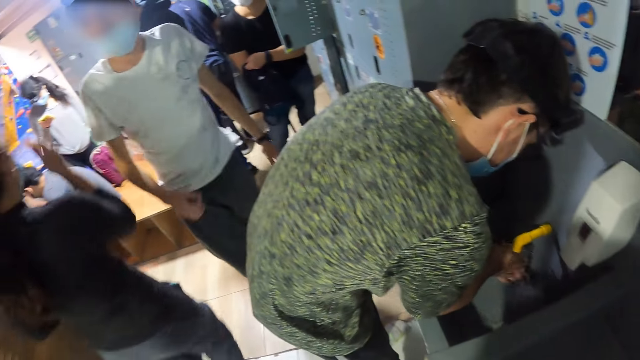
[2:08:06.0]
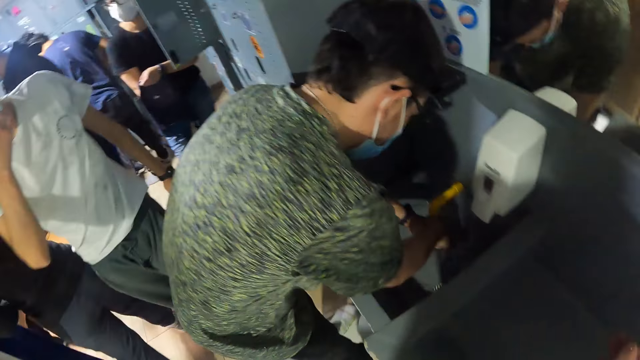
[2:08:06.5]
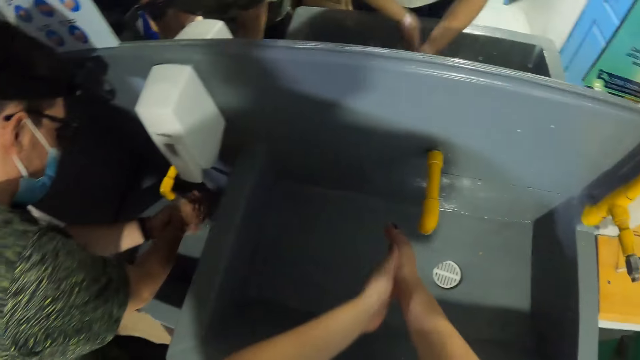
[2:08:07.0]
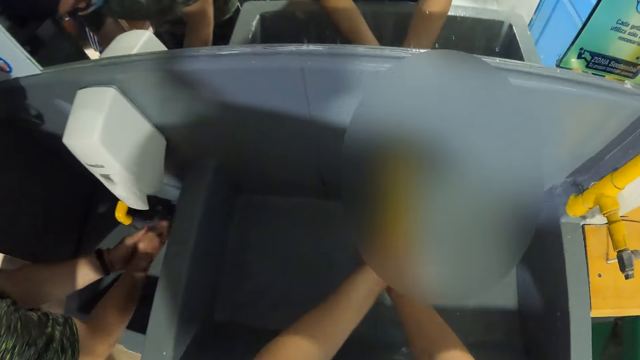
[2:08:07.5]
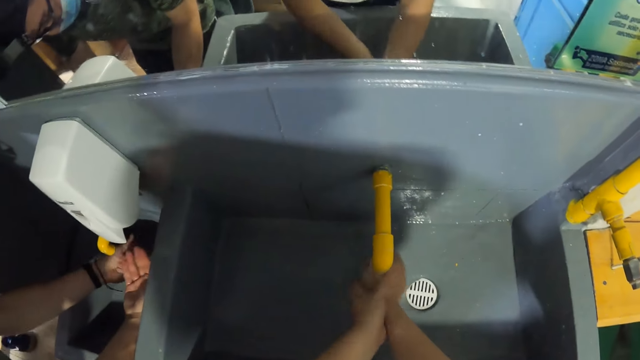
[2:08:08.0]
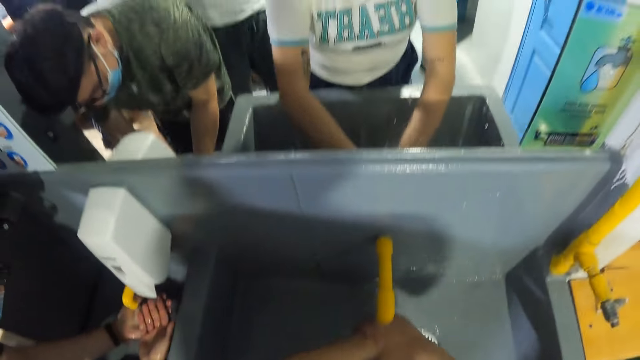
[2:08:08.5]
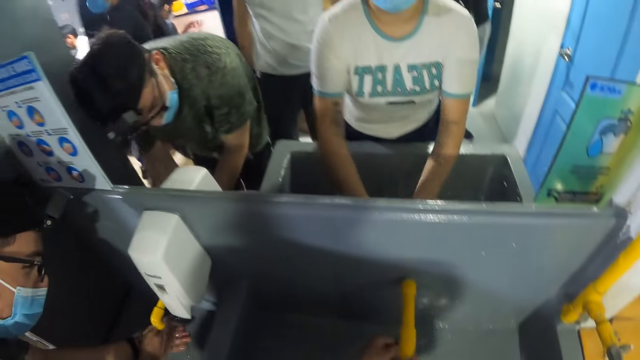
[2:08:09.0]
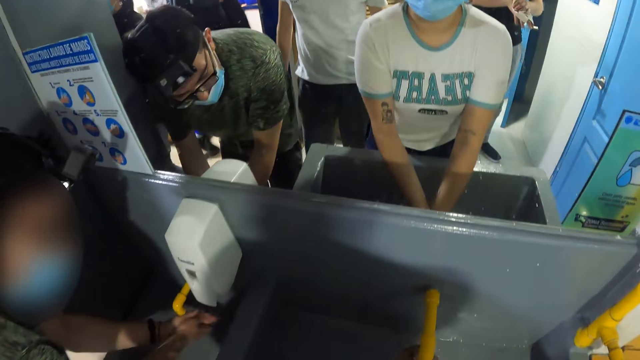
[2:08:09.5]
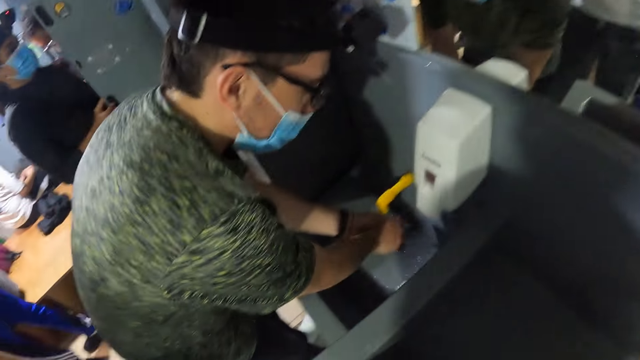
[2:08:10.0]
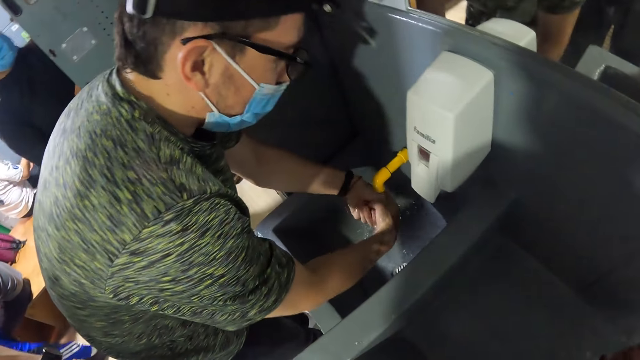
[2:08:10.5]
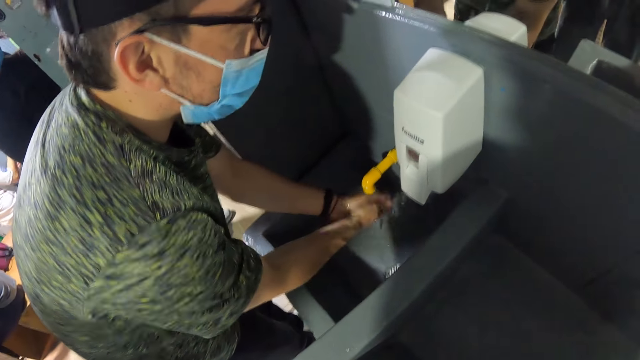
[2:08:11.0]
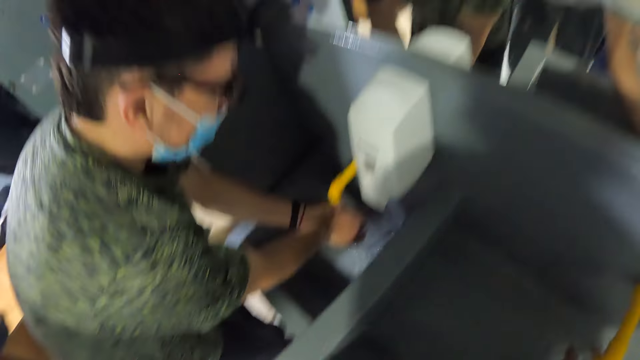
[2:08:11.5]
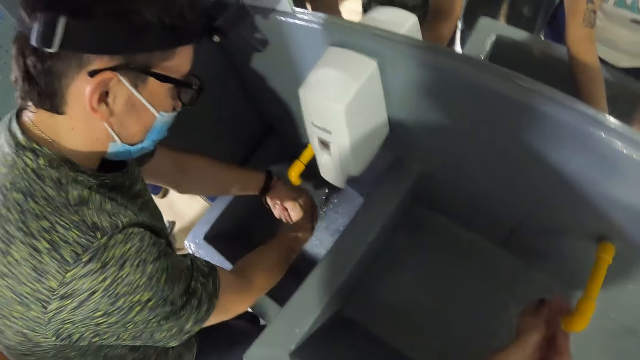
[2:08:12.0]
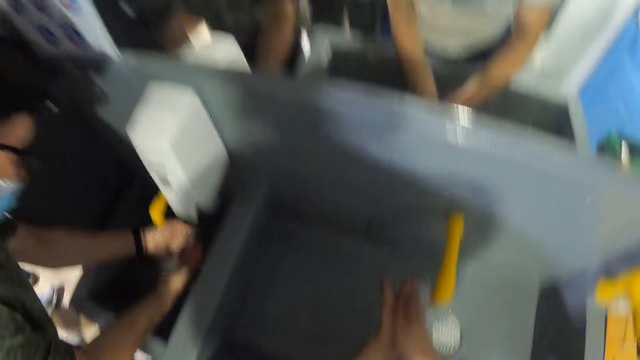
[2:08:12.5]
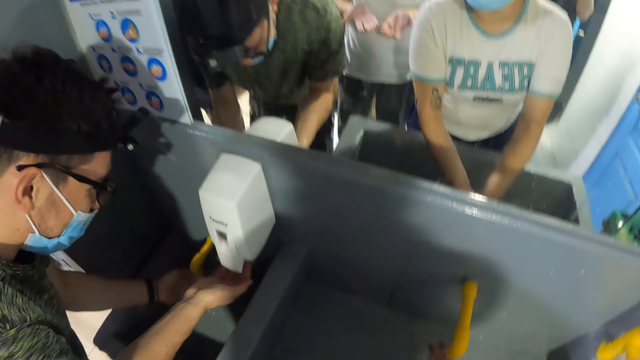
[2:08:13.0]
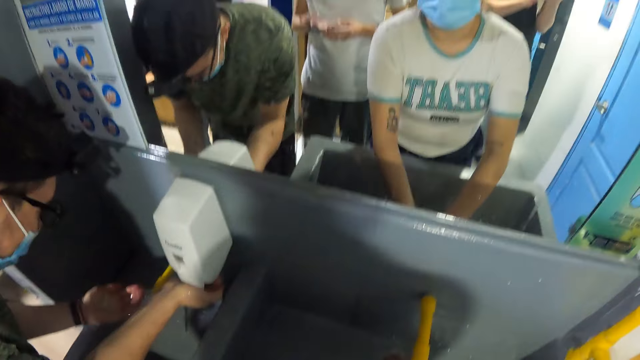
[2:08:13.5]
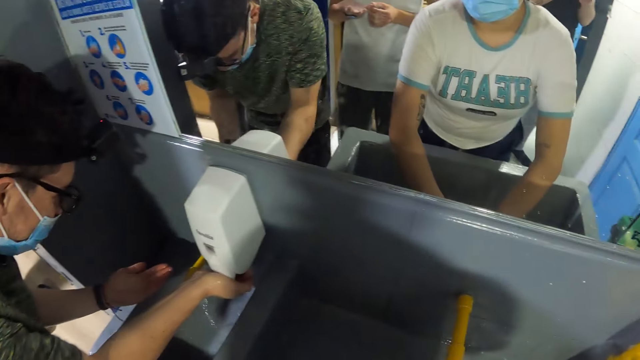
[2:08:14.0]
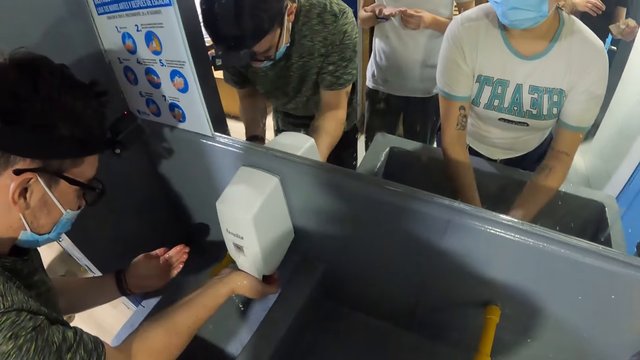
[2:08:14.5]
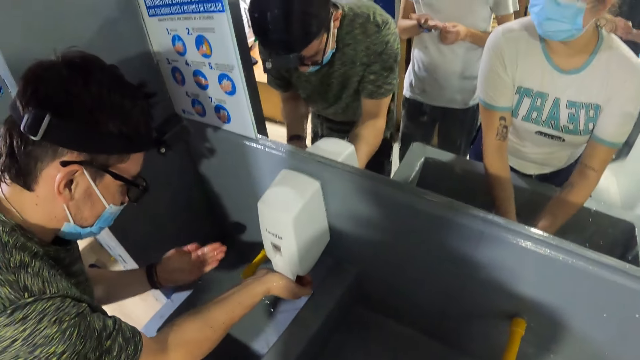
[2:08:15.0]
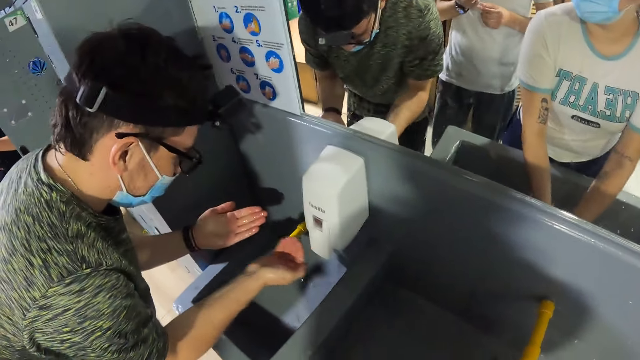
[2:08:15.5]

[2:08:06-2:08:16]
The camera wearer washes both hands under the tap under the sink. A man washes hands. The man takes soap.

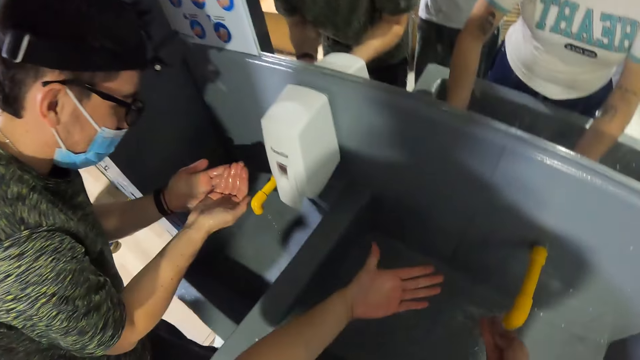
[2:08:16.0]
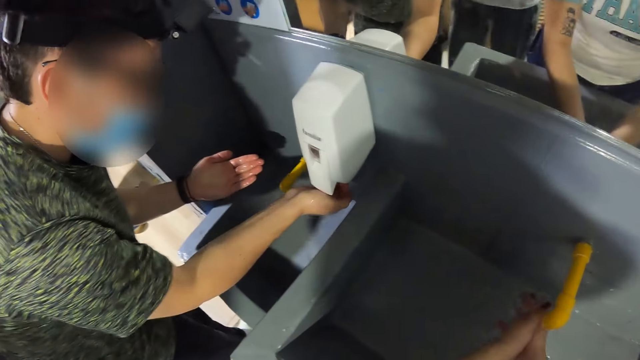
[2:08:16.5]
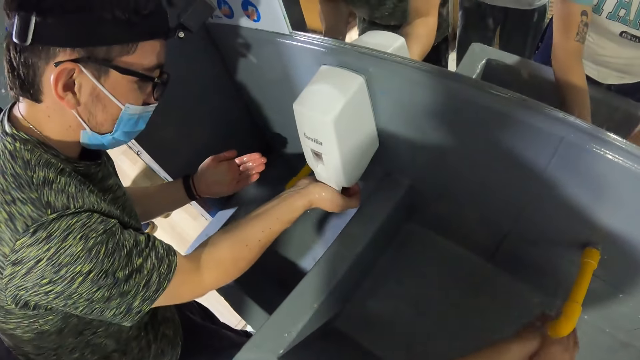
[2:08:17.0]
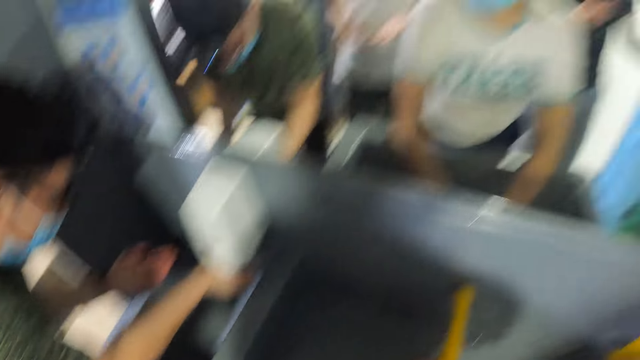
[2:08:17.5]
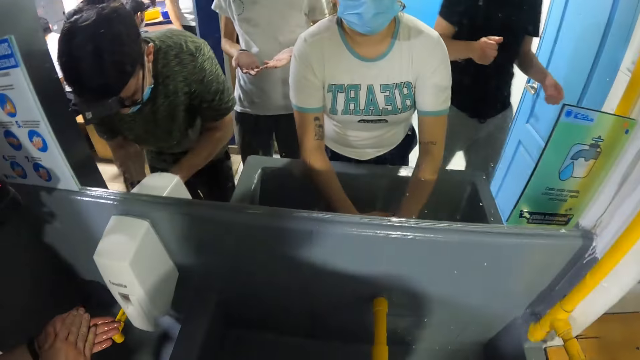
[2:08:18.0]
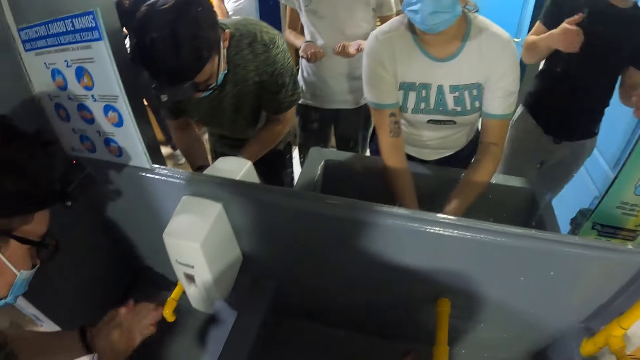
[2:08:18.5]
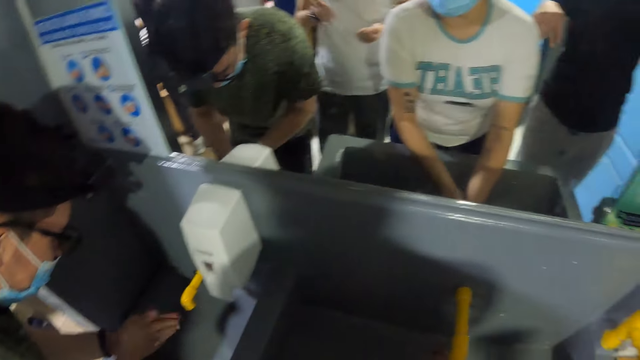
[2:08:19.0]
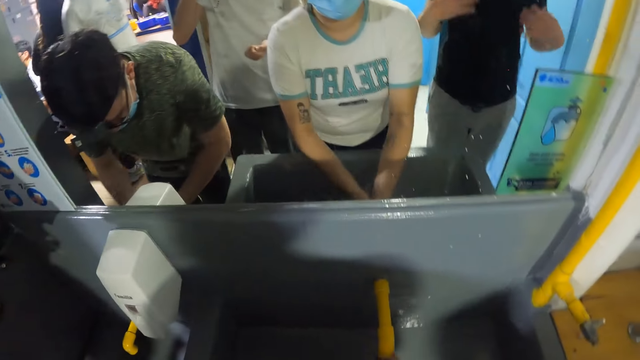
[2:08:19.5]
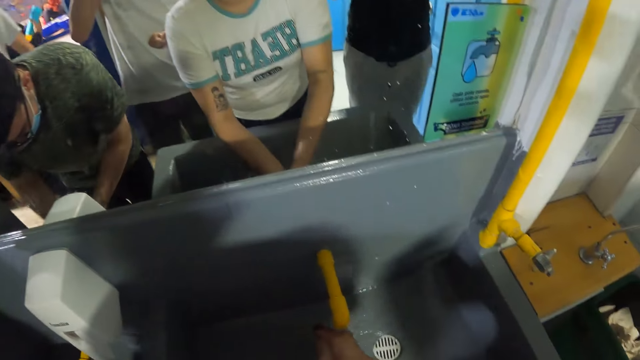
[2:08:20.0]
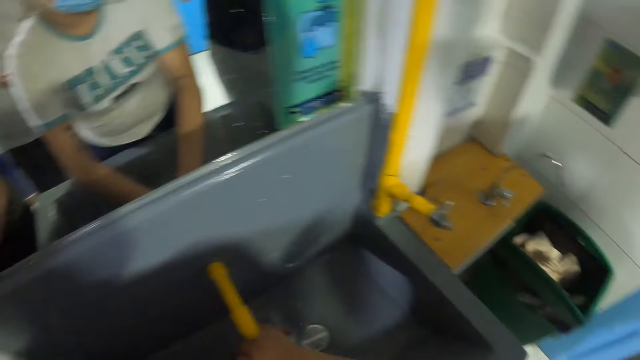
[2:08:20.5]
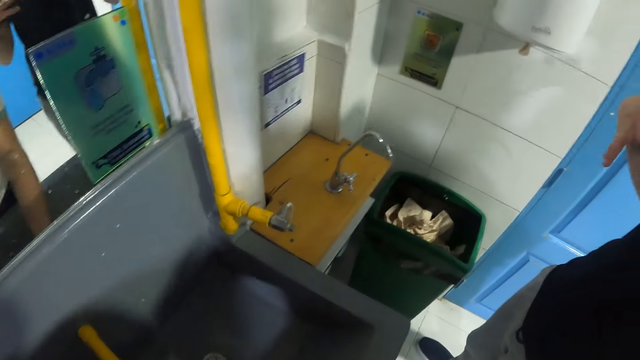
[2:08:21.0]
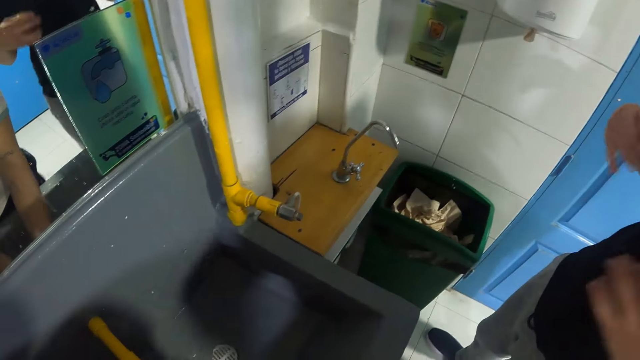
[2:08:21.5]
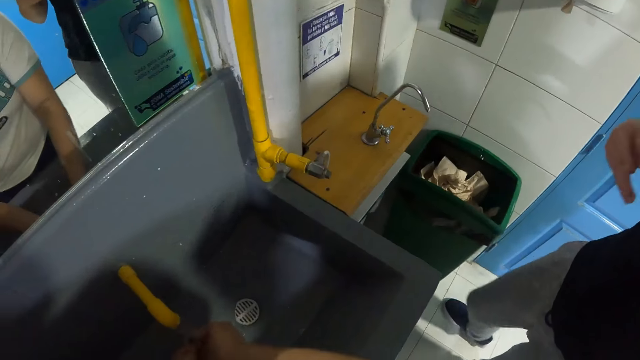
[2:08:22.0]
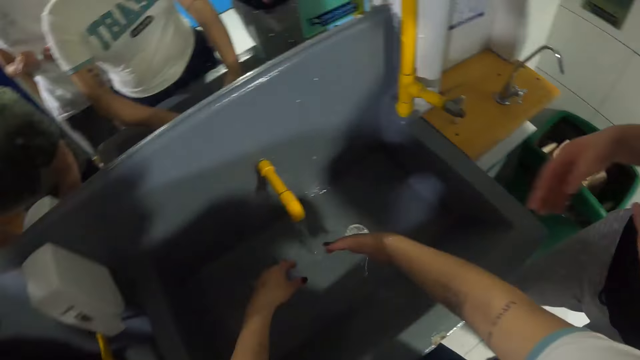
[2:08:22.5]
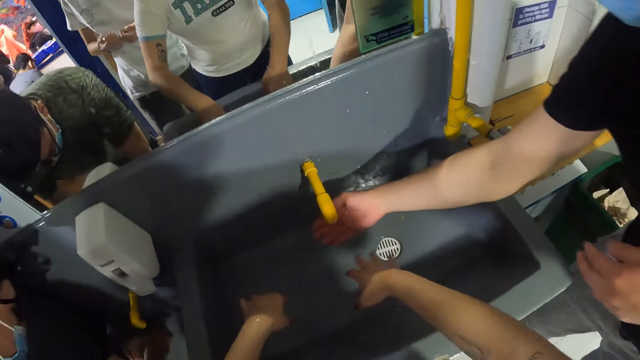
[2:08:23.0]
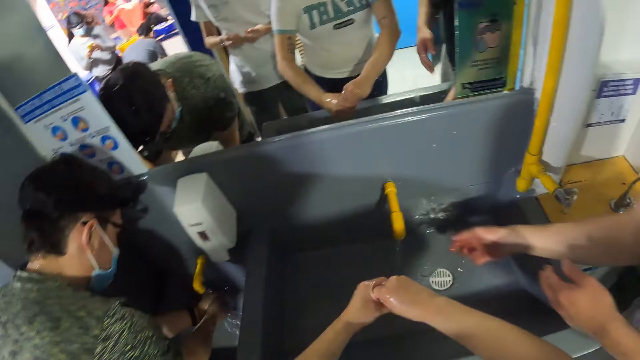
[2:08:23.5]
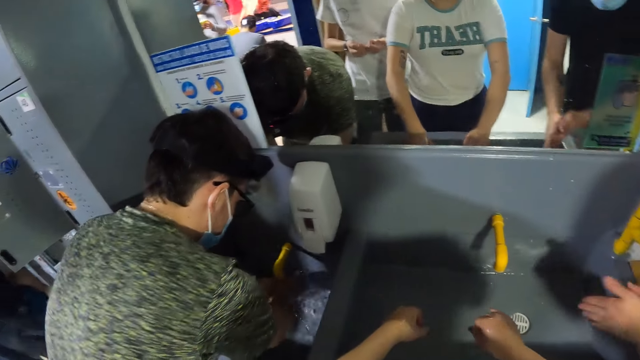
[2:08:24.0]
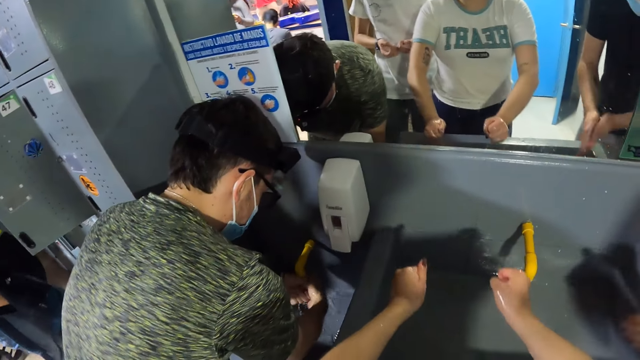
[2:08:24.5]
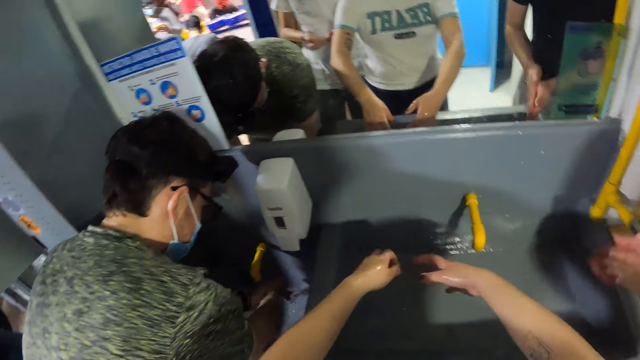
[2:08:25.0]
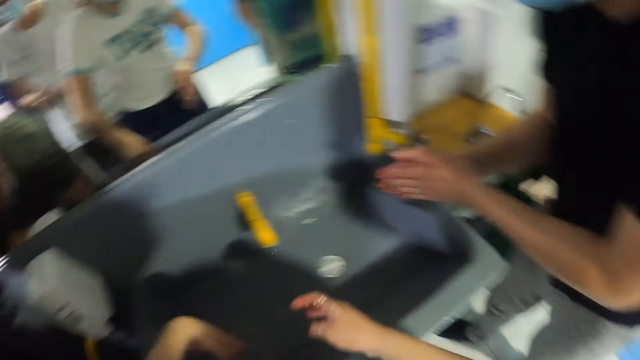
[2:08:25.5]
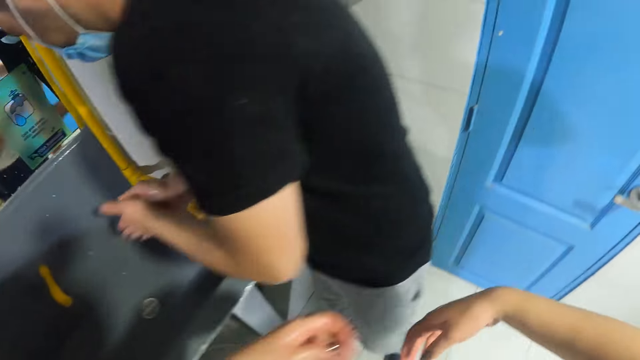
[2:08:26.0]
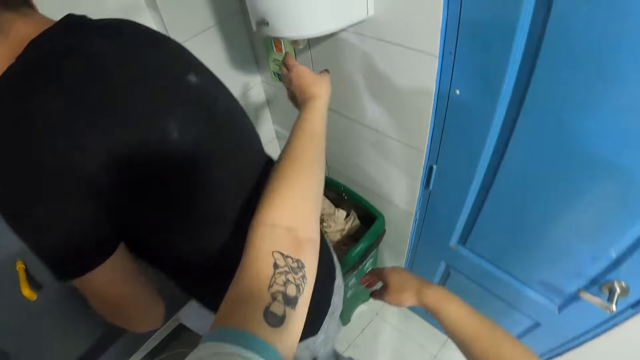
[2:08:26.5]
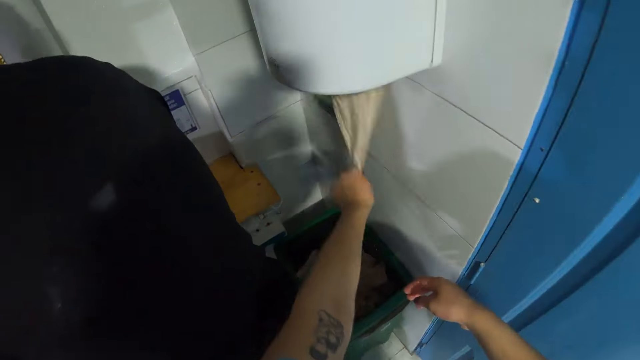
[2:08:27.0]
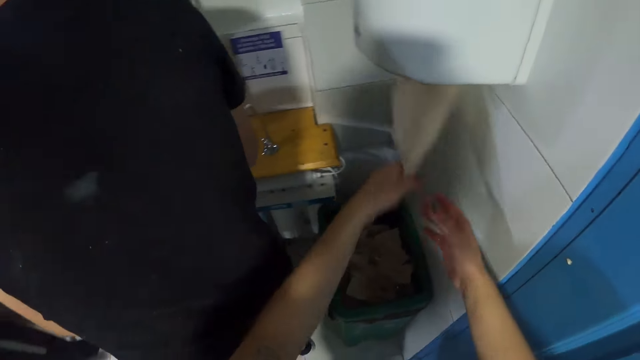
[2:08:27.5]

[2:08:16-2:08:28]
A man checks soap and takes the soap. The camera wearer converses with the man. She washes hands. Another man walks around the room and removes excess water. The camera wearer washes hands. She converses with the other man. She shakes both hands. The other man washes his left hand under the tap over the sink. The camera wearer removes water on hands. The first man washes hands. The other man scrubs hands. The camera wearer grabs a paper towel from a dispenser on the wall with her left hand.
